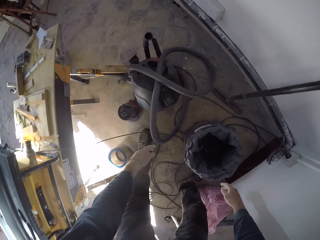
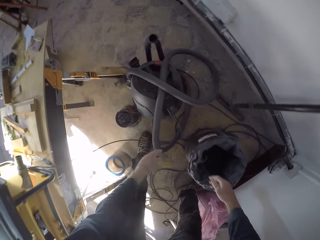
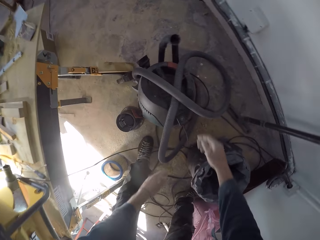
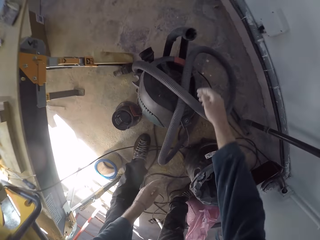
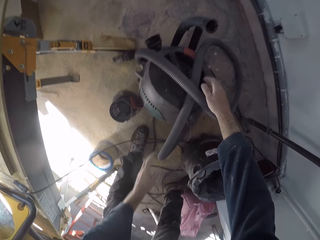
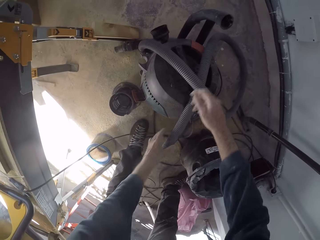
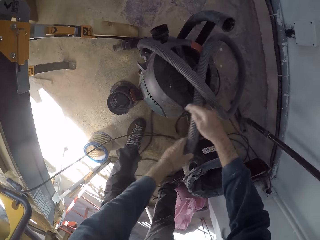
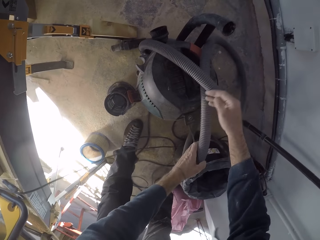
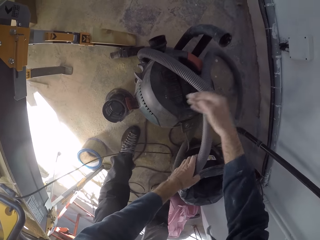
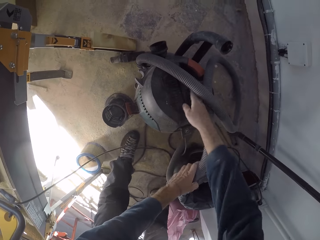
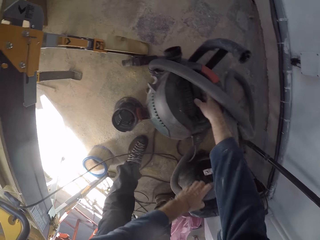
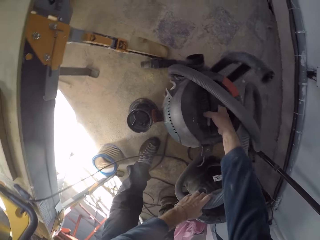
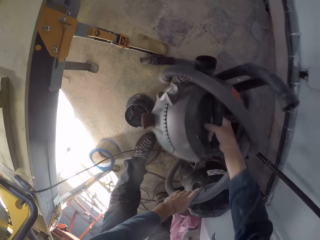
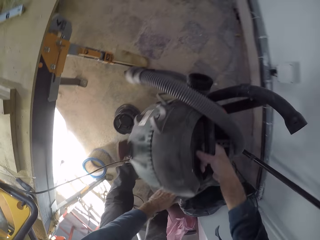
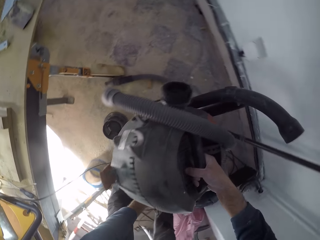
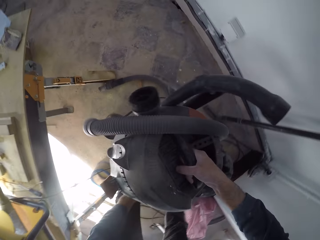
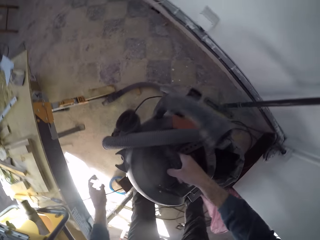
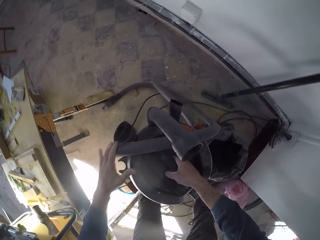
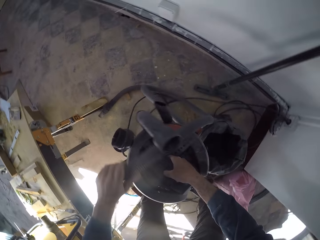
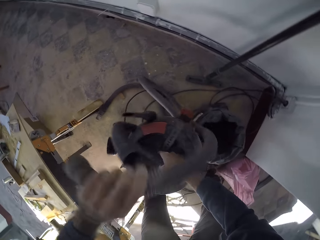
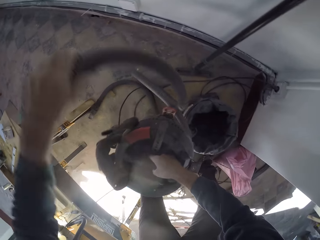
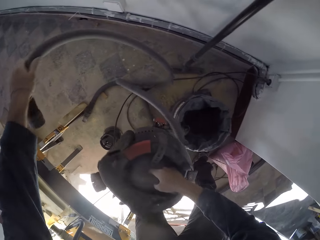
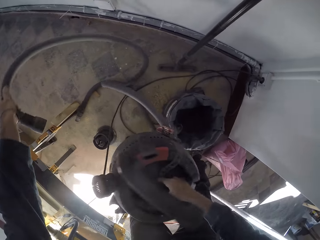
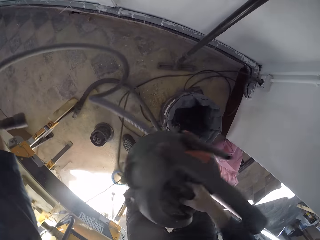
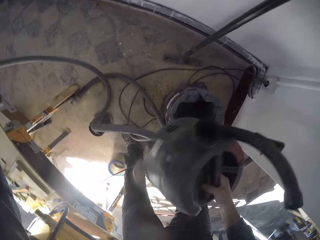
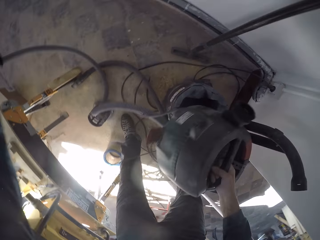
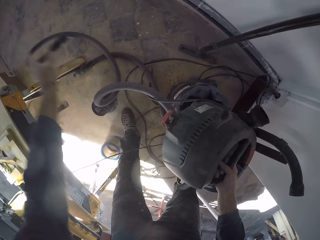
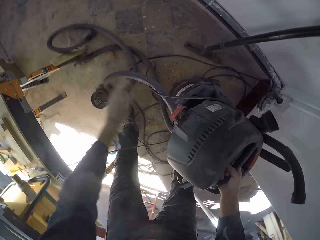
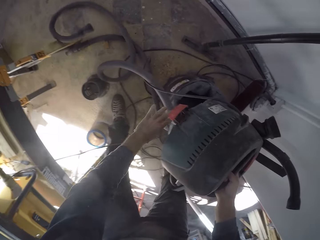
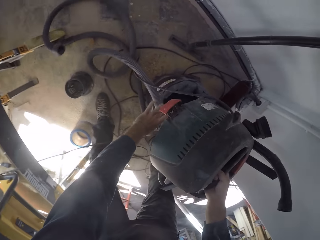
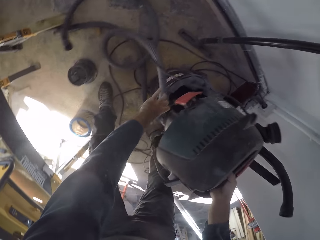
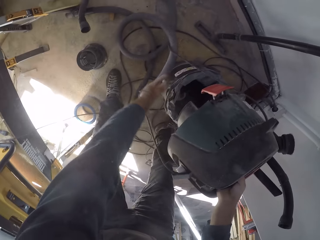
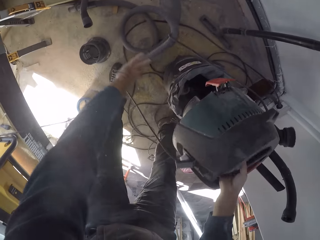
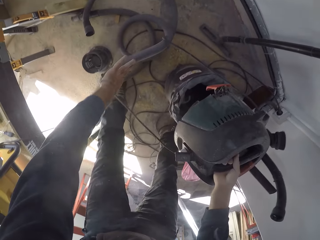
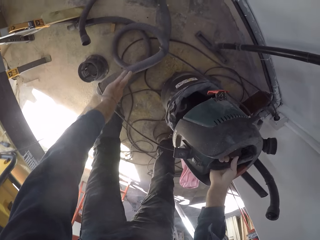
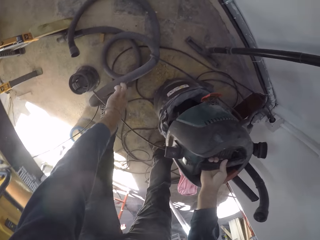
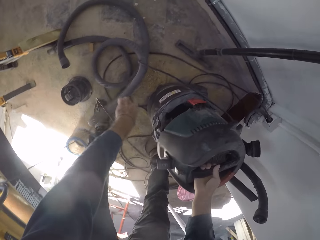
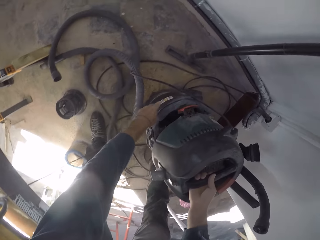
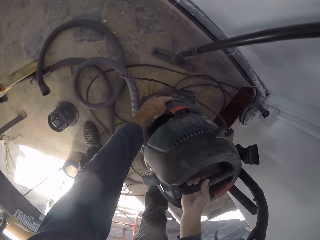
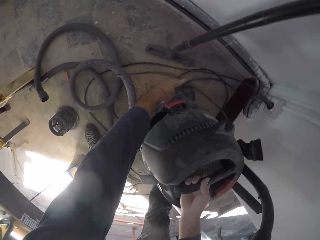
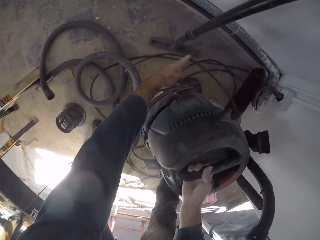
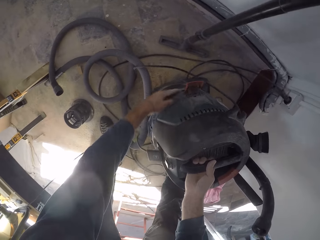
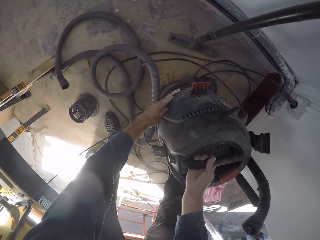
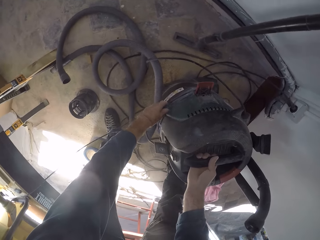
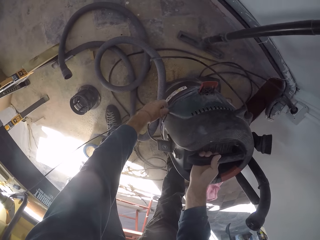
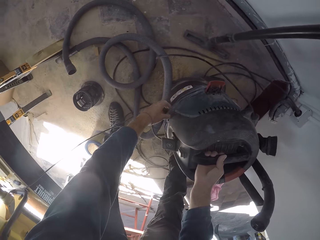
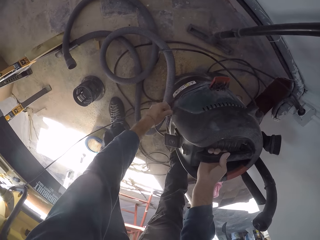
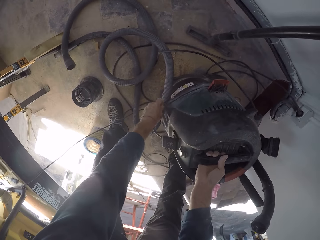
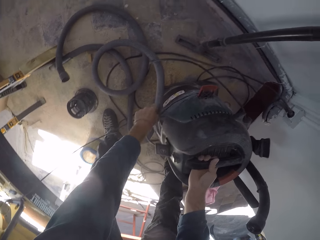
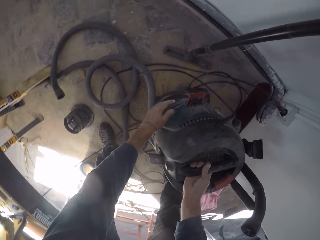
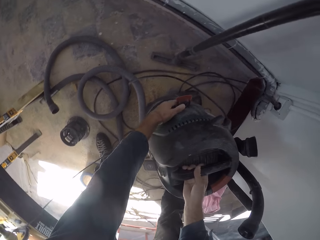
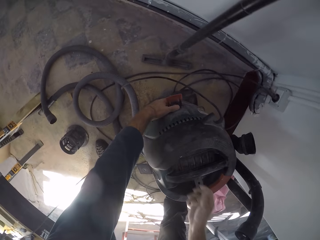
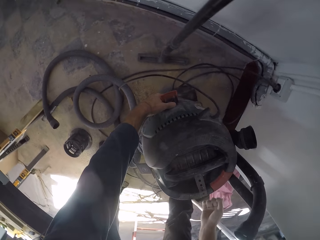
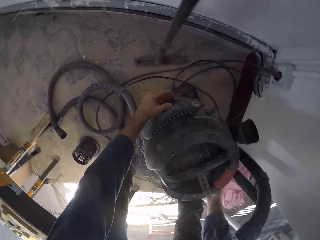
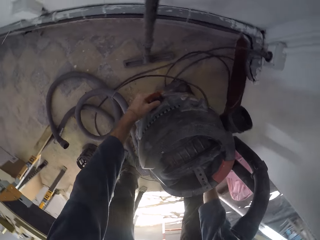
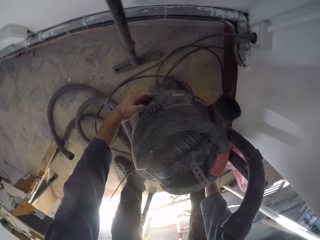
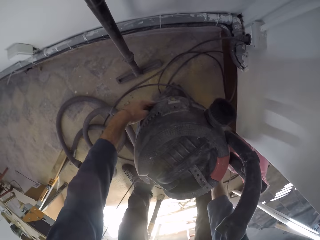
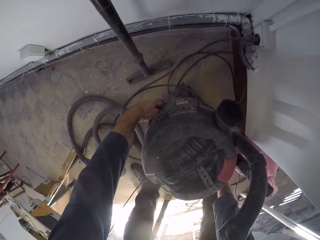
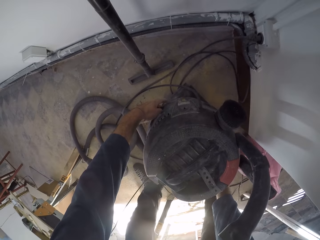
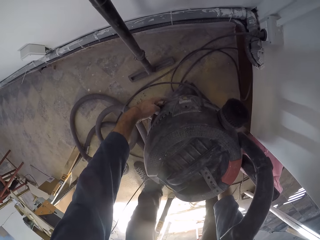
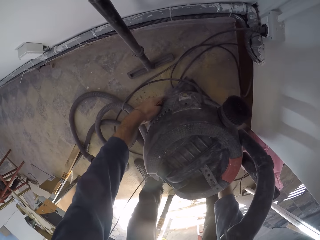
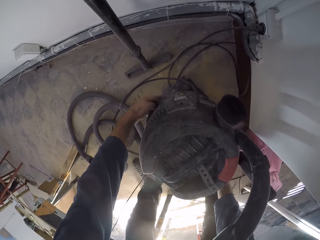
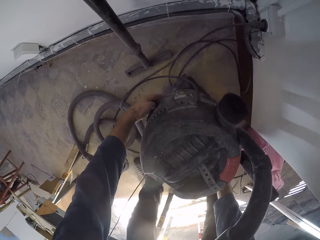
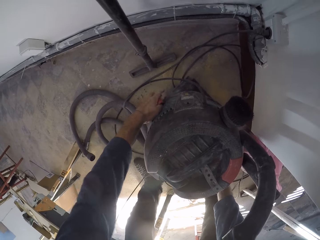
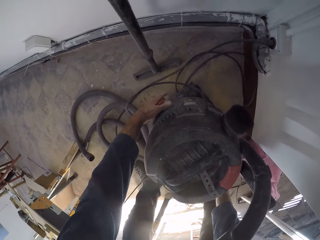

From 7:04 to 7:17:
The camera wearer shifts a vacuum cleaner hose with his left hand. He holds the vacuum cleaner hose with his left hand. He grabs the vacuum cleaner with his right hand. He lifts a vacuum cleaner top from the floor. He lifts the hose with his left hand. He drops the hose on the floor with his left hand. He holds the vacuum cleaner hose with his left hand. He places the vacuum cleaner on the base with his right hand. He fits the vacuum cleaner top to the bottom. He adjusts the dust bag with his left hand.

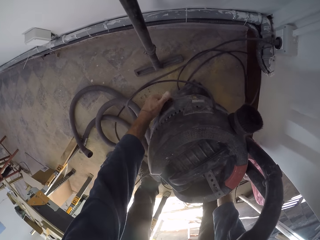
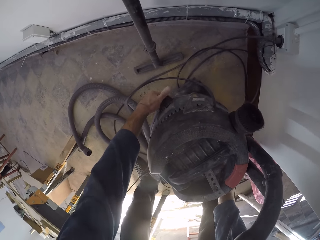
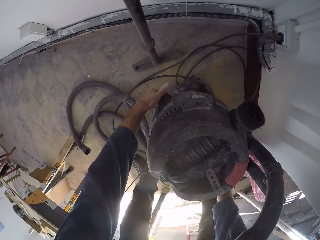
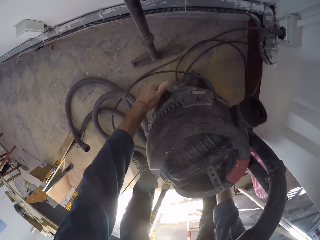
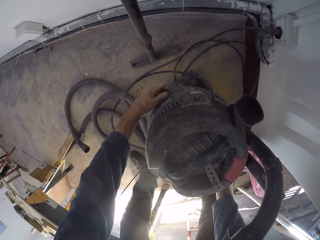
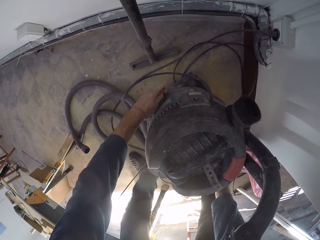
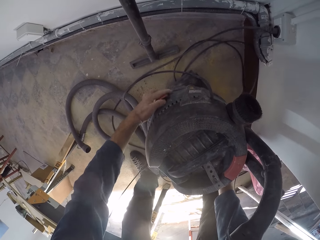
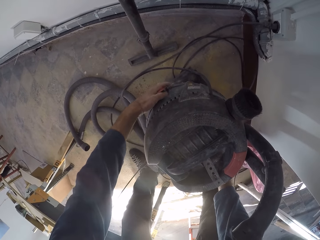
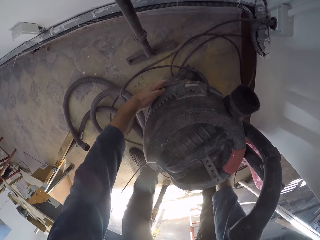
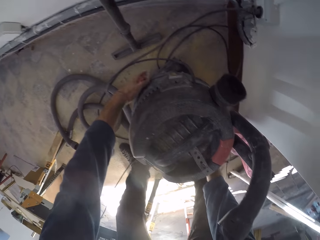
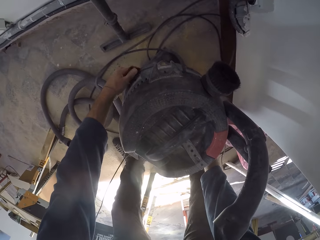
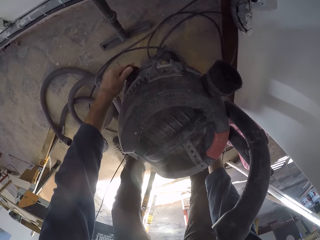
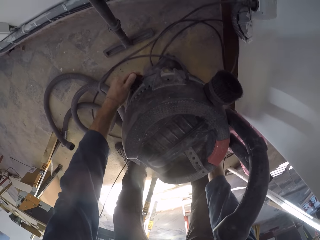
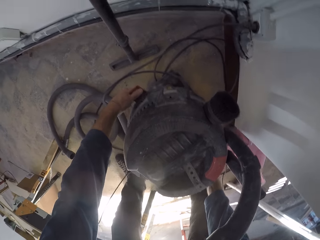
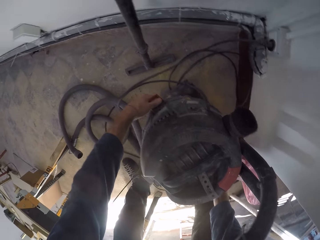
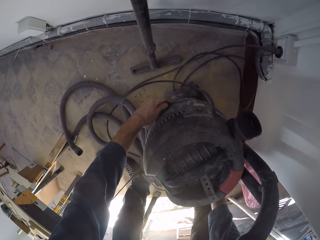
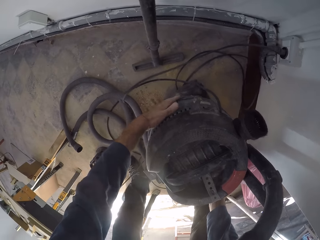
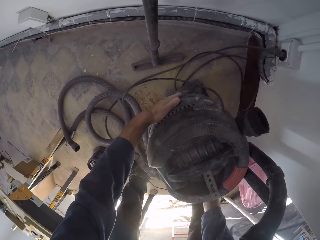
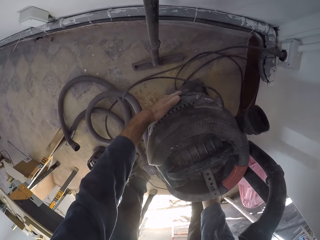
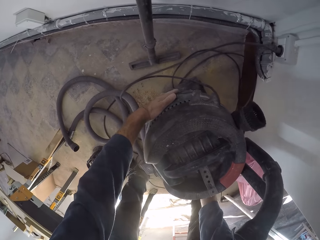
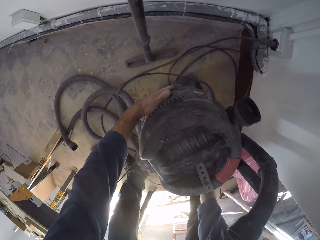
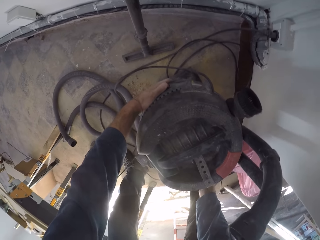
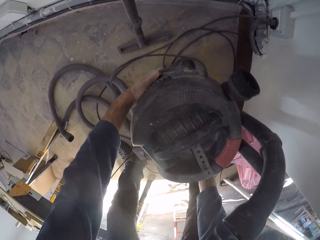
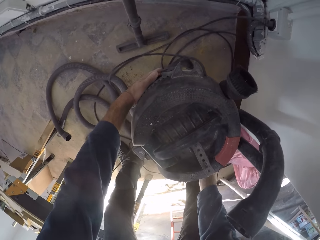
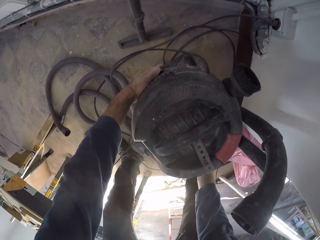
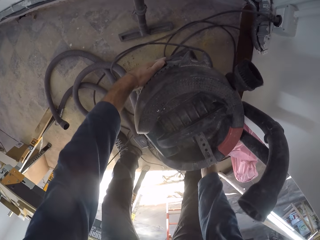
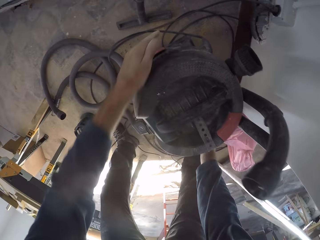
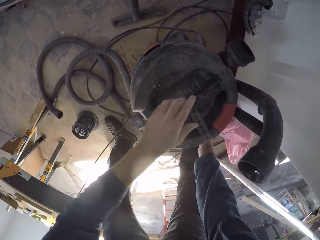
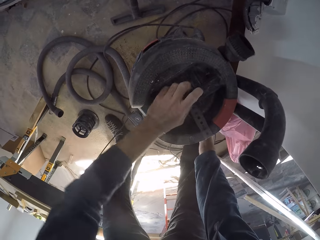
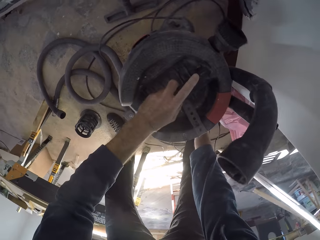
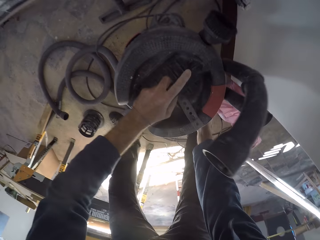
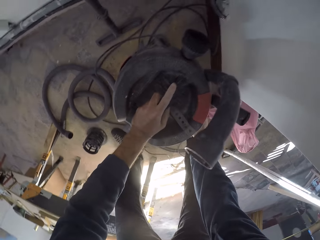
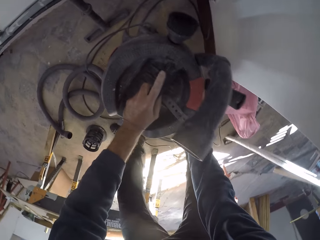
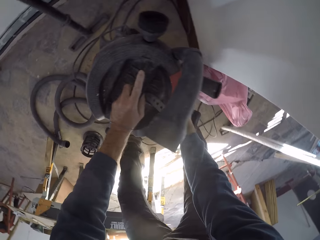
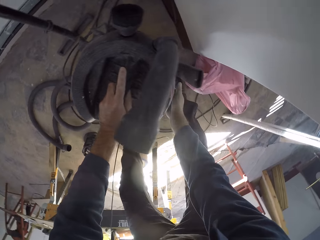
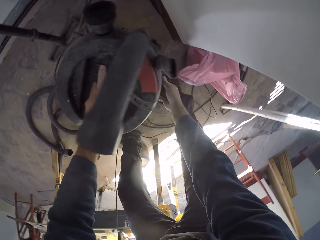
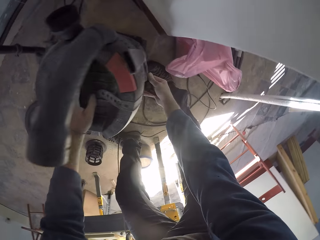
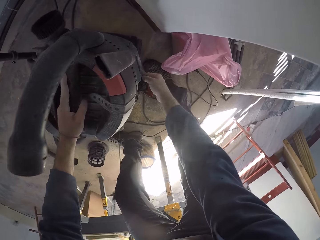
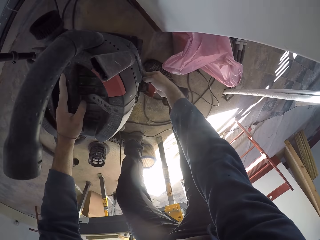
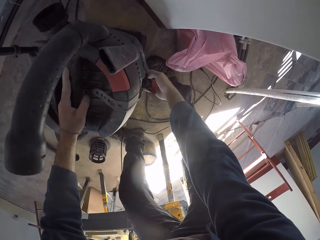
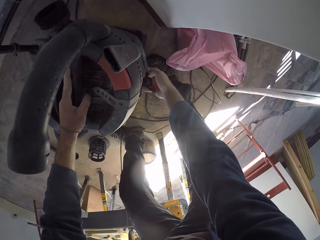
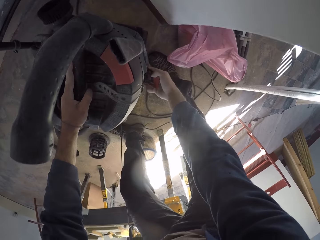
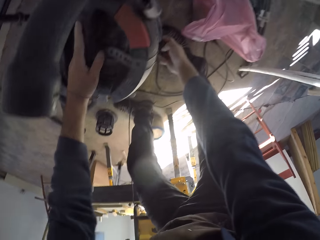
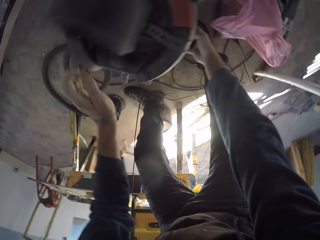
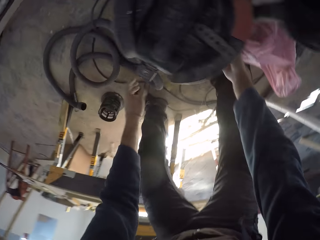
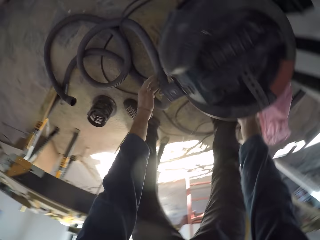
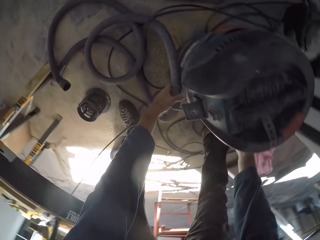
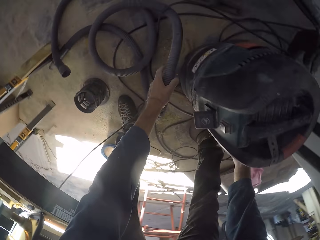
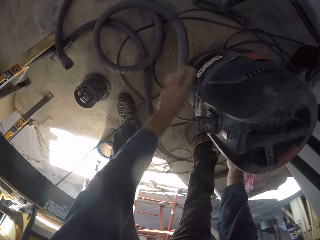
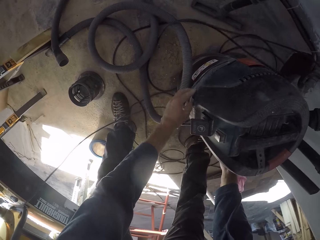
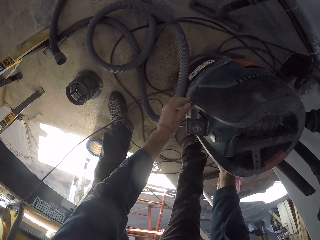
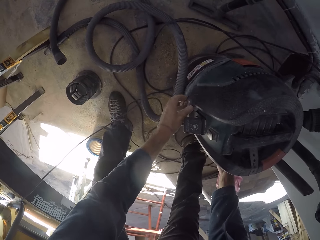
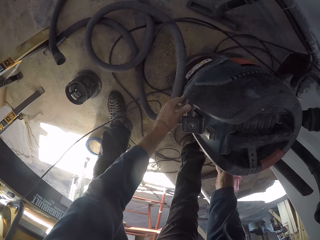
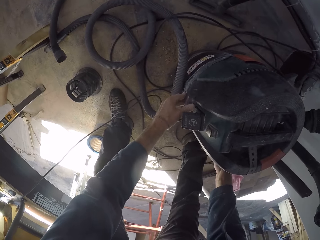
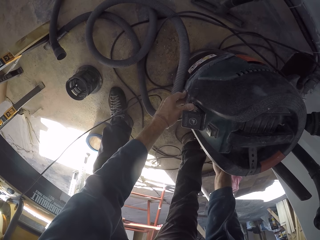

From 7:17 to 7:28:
The camera wearer clips the vacuum cleaner with his left hand. He grabs the vacuum cleaner handle with his left hand. He adjusts the vacuum cleaner clip with his right hand. He grabs the vacuum cleaner hose with his left hand. He removes the hose from the vacuum cleaner. He adjusts the vacuum cleaner base with his left hand.
